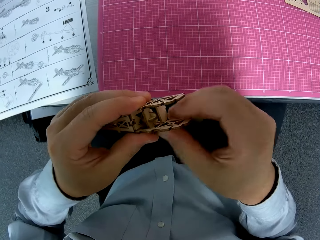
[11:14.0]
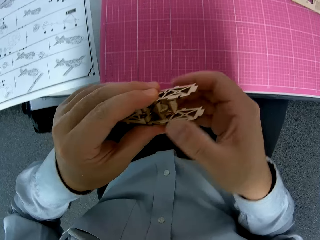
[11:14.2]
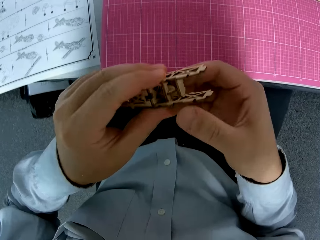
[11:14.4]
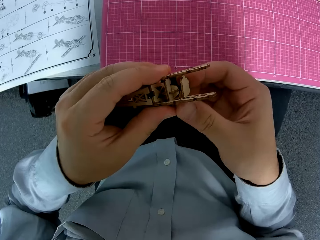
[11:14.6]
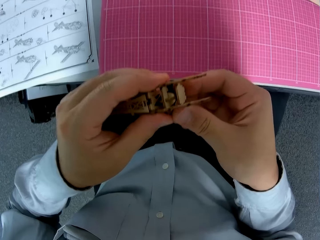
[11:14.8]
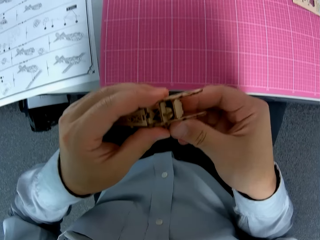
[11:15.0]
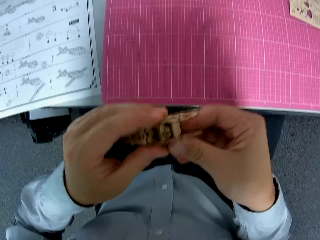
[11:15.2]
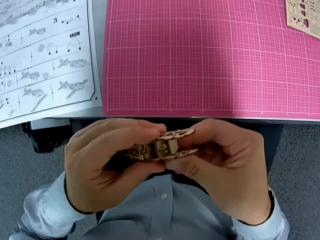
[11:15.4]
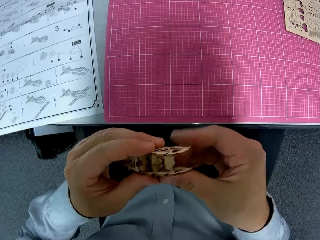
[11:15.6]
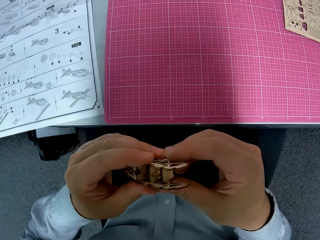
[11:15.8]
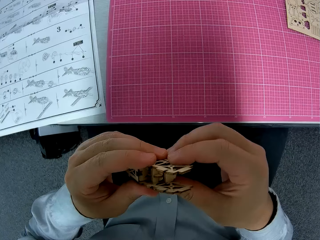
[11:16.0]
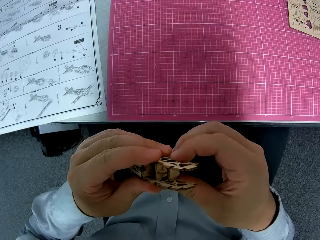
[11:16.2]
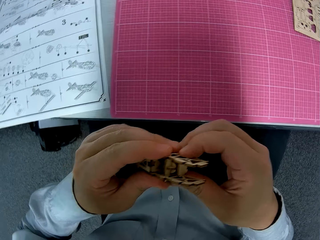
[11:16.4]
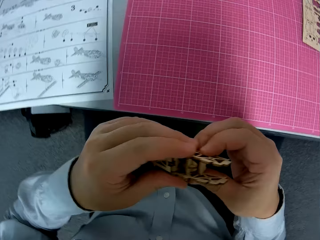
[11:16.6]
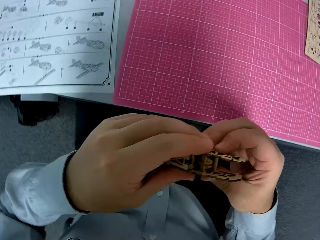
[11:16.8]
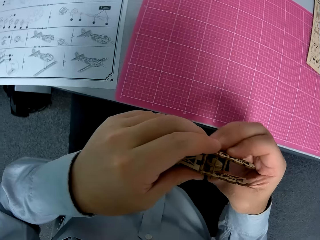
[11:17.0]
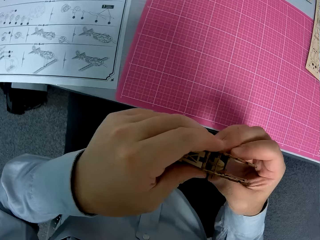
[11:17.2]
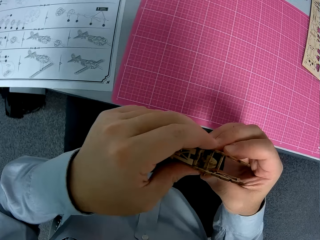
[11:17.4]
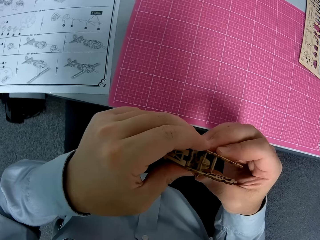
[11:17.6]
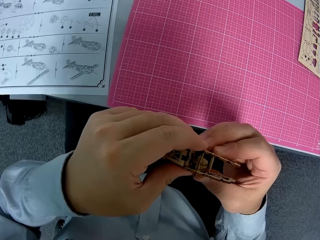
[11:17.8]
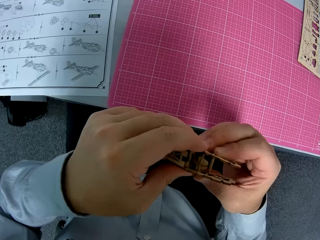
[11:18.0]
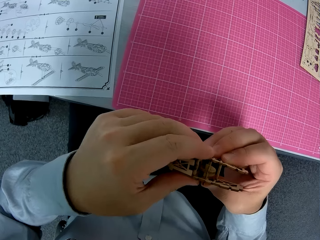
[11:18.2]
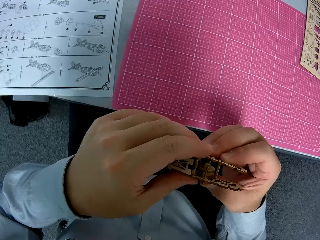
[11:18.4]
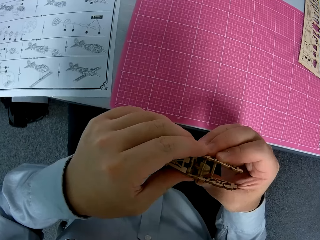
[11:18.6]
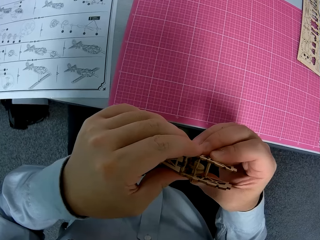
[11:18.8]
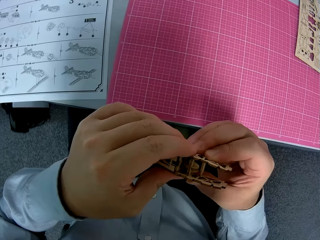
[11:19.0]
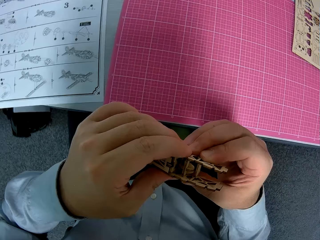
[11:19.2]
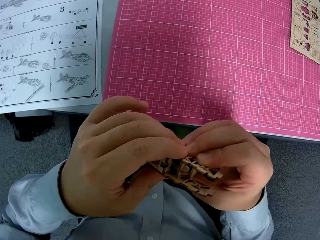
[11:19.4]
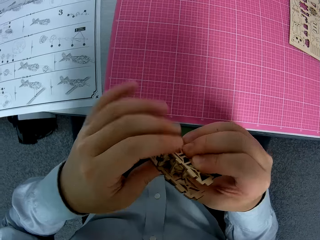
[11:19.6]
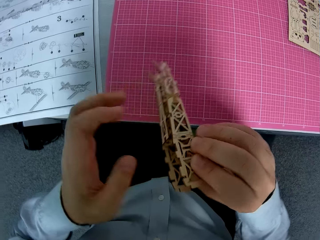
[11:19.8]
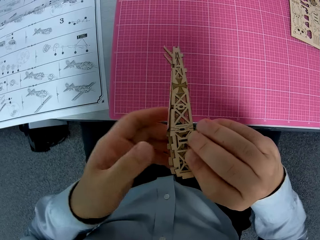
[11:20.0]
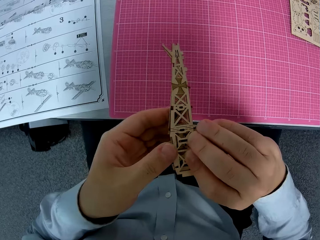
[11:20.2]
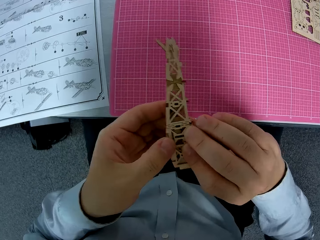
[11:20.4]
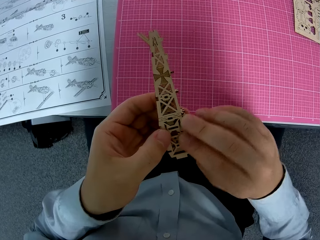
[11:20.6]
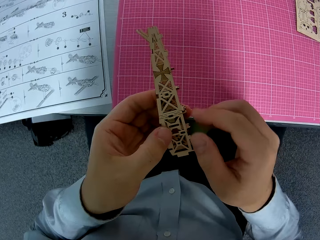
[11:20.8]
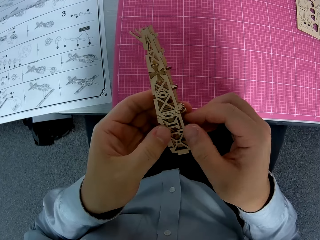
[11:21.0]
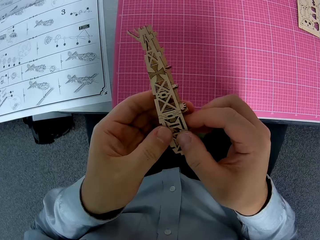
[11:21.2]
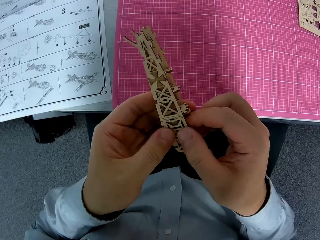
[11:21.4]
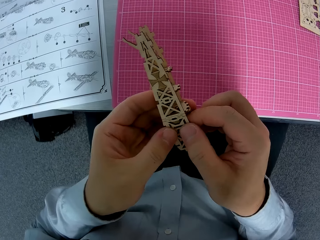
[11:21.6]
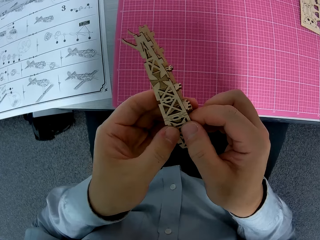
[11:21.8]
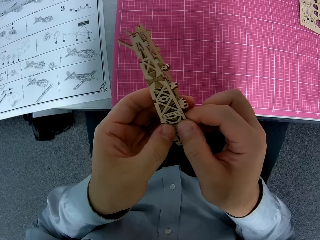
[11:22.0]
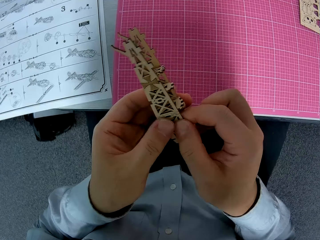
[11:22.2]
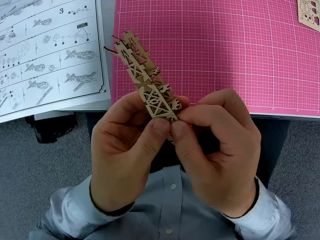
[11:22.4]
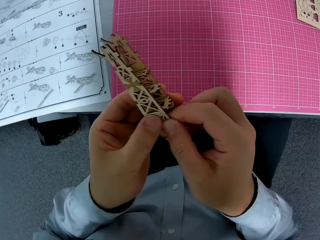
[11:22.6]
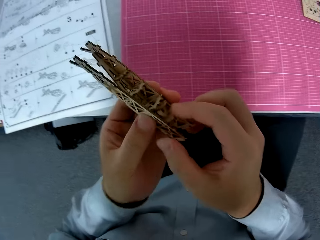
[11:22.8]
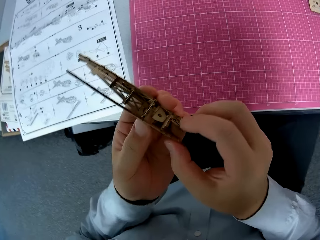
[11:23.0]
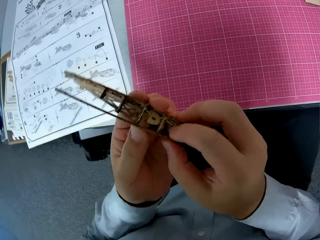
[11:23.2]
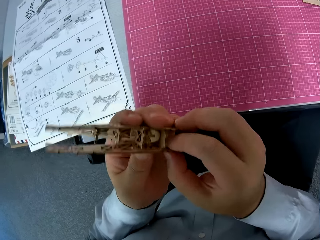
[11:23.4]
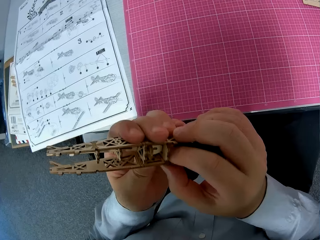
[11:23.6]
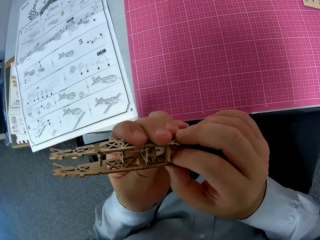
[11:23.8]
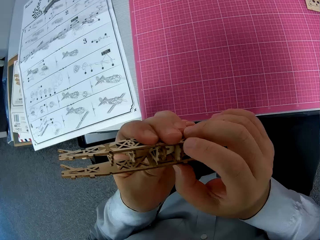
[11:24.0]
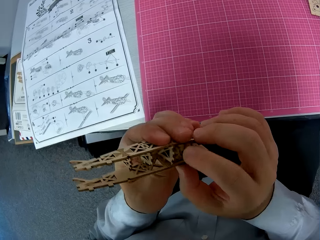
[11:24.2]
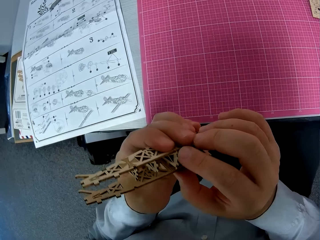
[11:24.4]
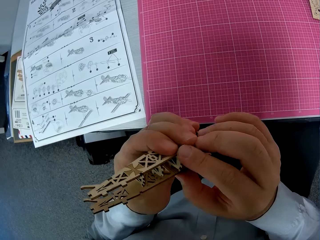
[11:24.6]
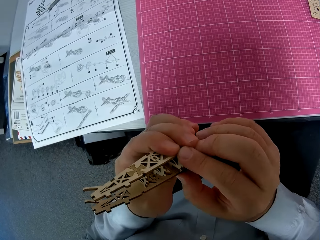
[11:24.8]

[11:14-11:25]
The camera wearer turns the wooden craft shapes. They fix the wooden craft shapes.

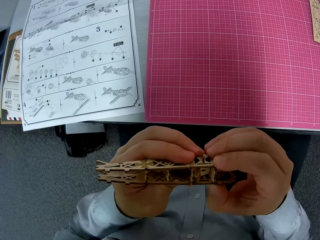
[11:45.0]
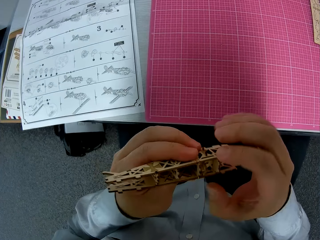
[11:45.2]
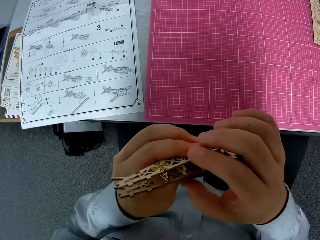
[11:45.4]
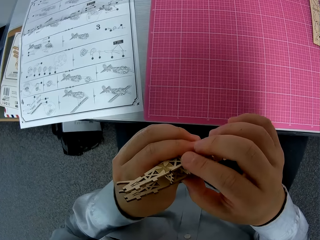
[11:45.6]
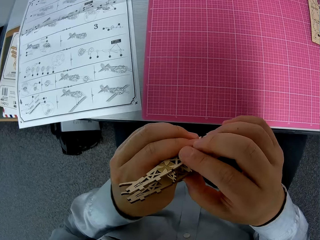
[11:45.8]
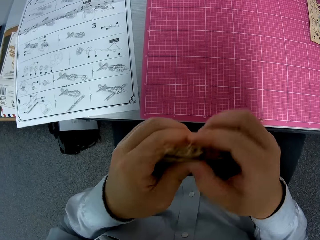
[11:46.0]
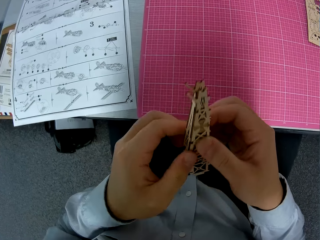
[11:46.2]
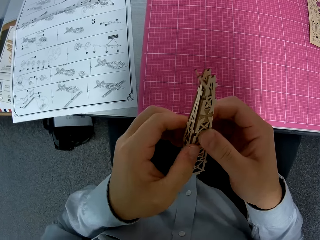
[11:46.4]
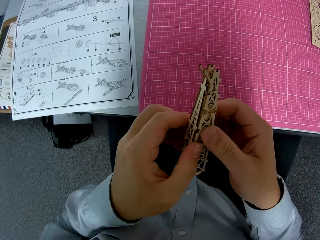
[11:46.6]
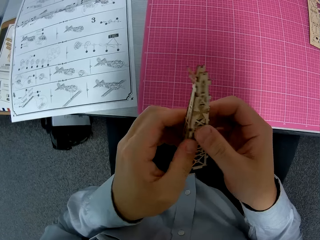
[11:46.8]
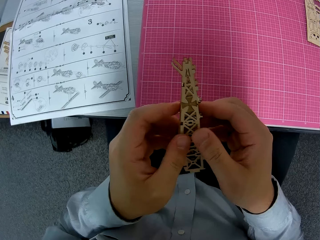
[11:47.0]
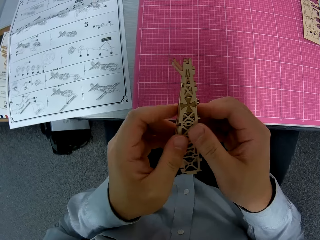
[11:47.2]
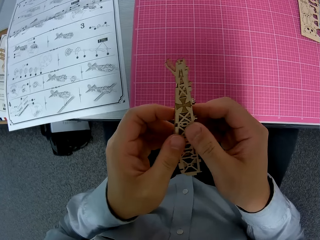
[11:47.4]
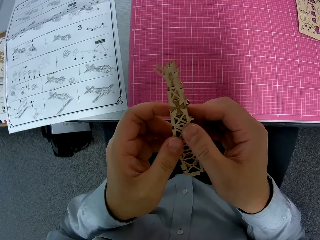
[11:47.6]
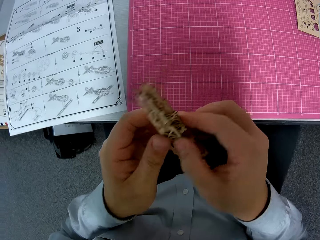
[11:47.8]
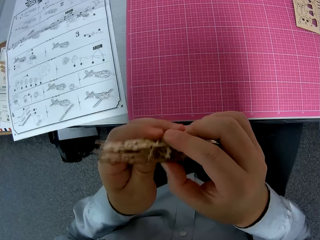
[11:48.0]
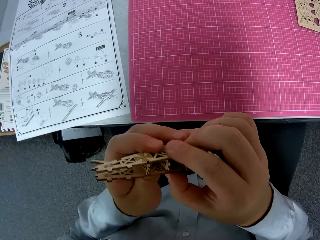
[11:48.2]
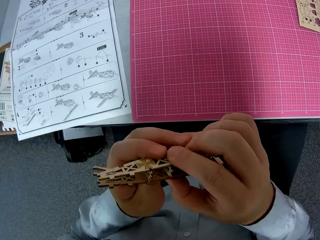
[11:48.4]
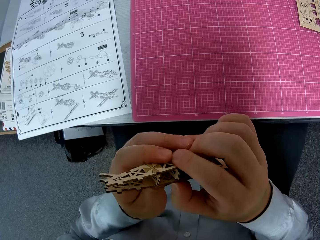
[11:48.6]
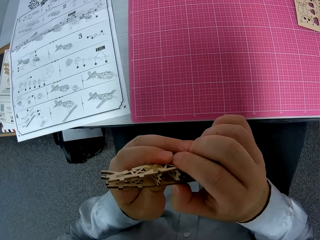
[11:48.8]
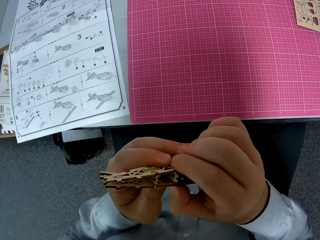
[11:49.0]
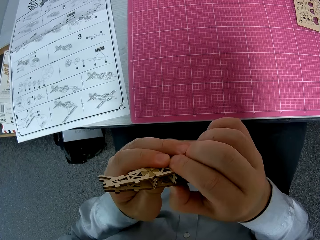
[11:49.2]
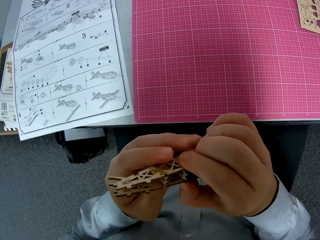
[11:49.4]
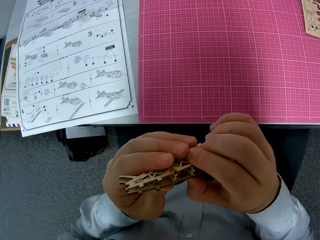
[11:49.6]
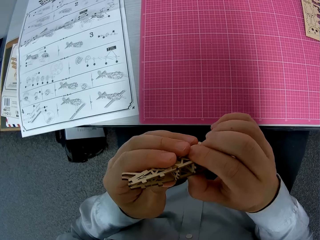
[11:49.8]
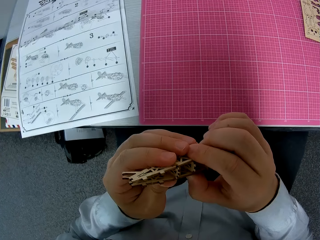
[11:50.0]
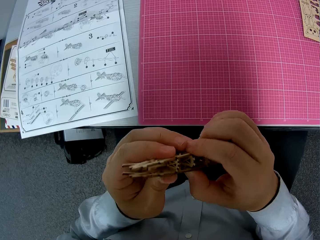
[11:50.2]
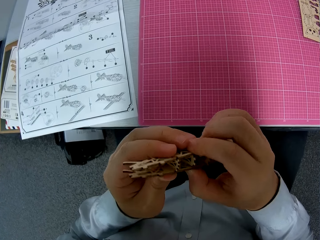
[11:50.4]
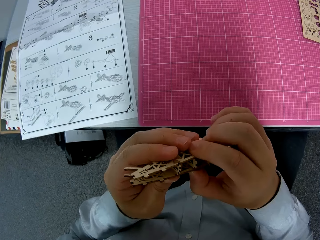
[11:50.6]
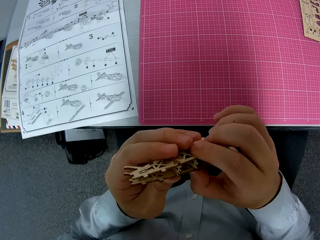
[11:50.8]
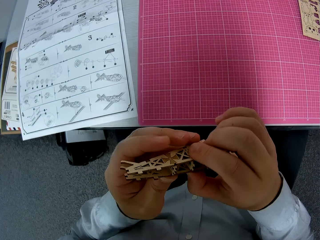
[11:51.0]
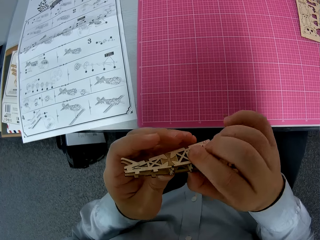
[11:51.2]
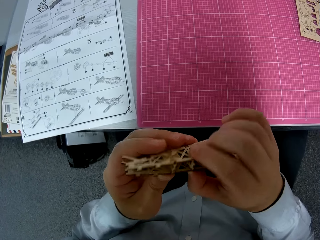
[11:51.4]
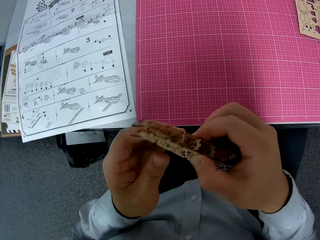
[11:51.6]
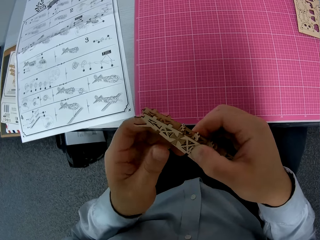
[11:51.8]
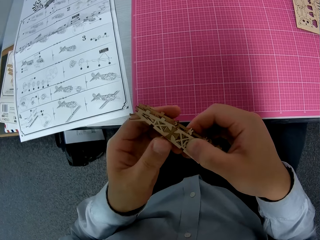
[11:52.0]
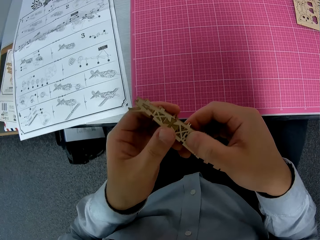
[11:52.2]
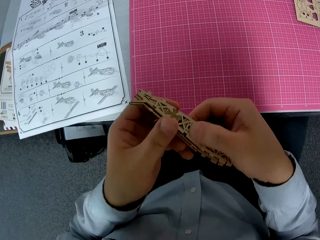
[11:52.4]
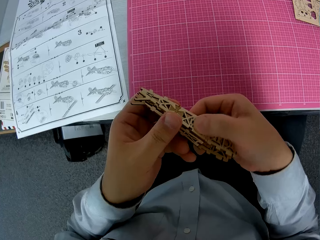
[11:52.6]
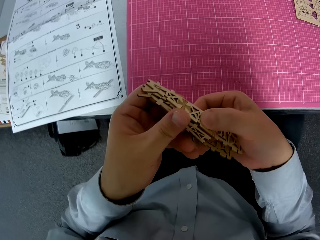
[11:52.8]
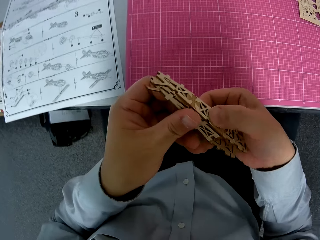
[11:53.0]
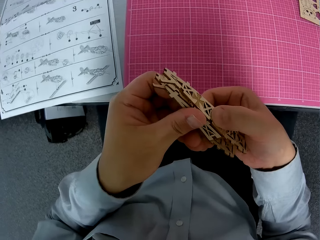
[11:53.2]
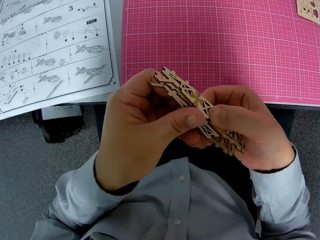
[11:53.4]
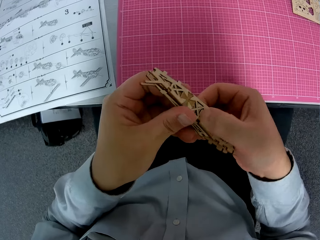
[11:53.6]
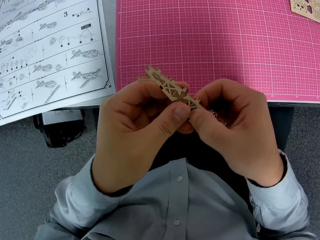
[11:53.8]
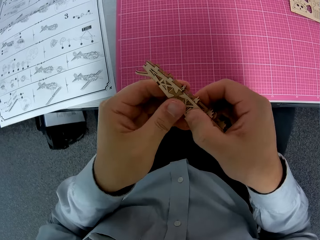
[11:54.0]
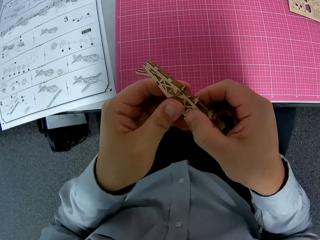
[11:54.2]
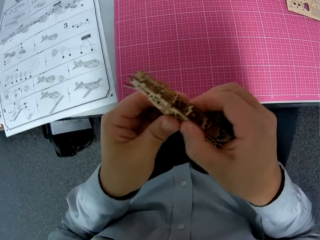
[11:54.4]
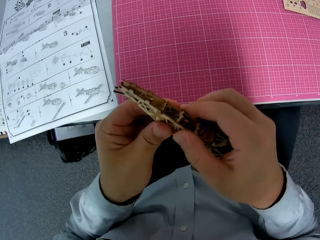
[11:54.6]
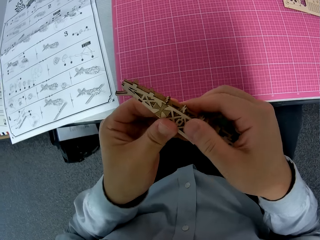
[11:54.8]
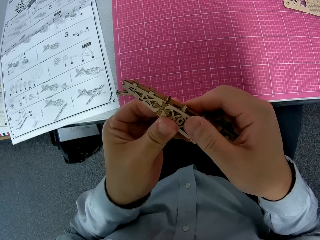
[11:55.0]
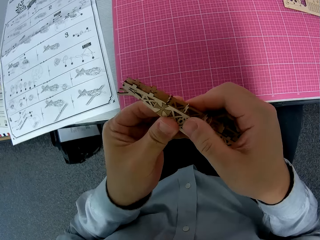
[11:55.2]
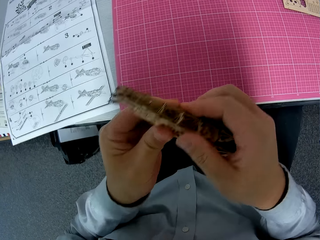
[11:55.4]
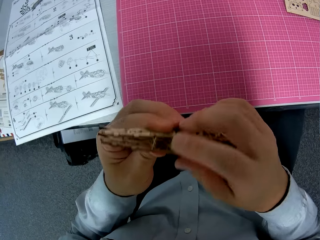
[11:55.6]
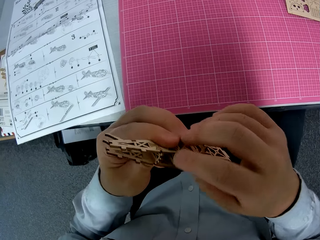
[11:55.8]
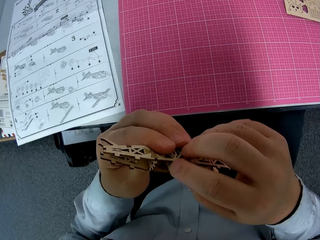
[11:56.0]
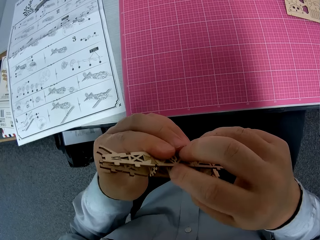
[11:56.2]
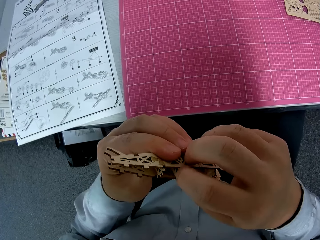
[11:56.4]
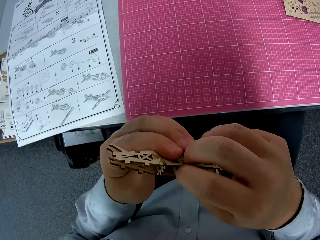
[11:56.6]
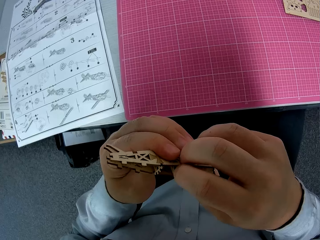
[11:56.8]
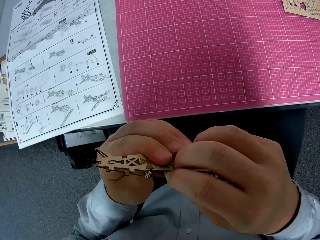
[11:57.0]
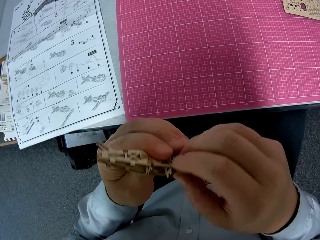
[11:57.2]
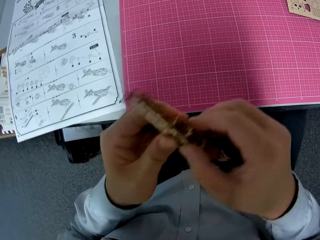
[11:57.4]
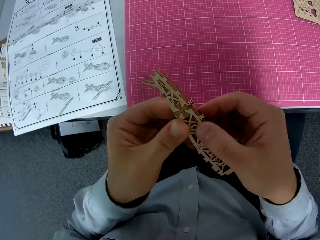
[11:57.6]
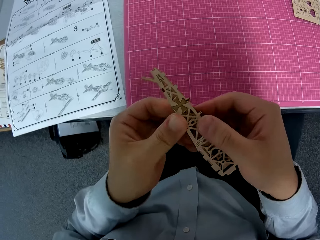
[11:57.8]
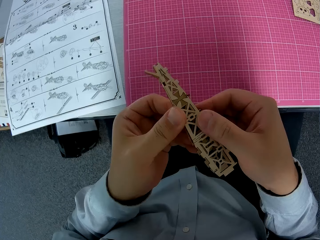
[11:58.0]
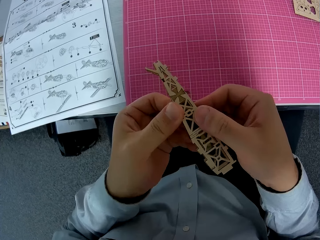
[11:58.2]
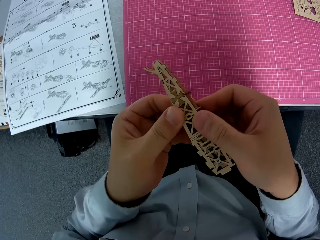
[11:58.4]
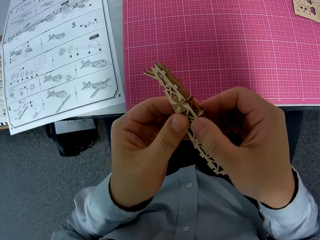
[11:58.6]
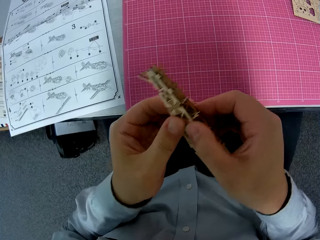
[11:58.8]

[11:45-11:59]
The camera wearer turns the wooden craft shapes. They fix the wooden craft shapes. They turn the wooden craft shapes. They fix the wooden craft shapes.
